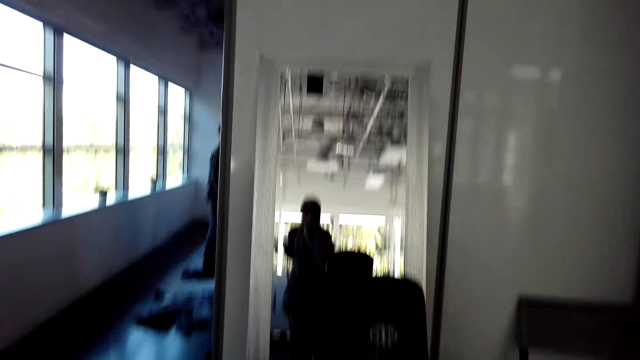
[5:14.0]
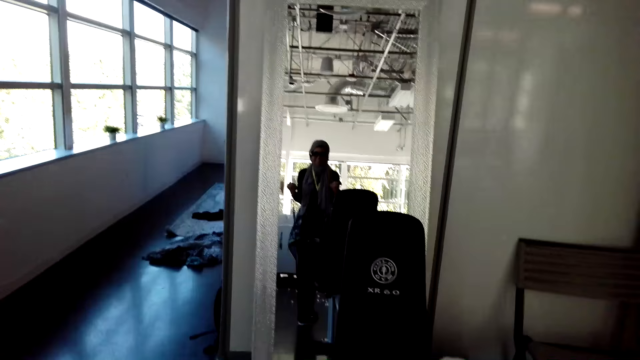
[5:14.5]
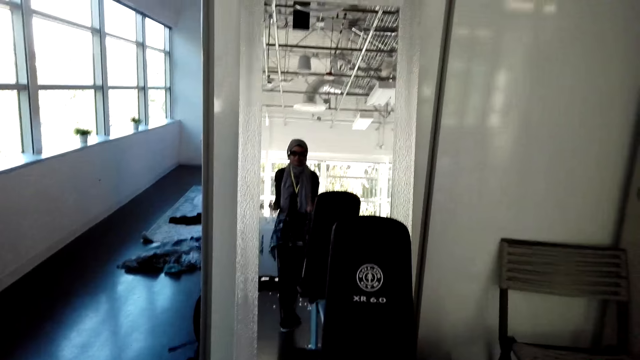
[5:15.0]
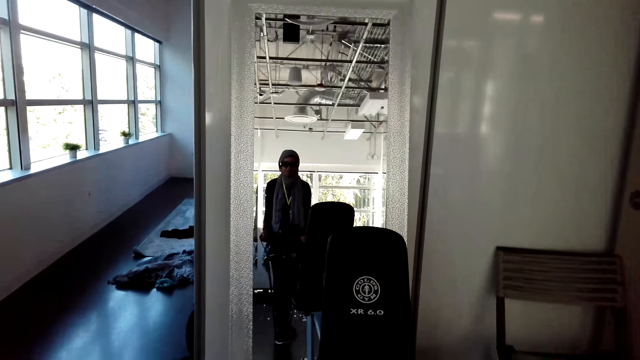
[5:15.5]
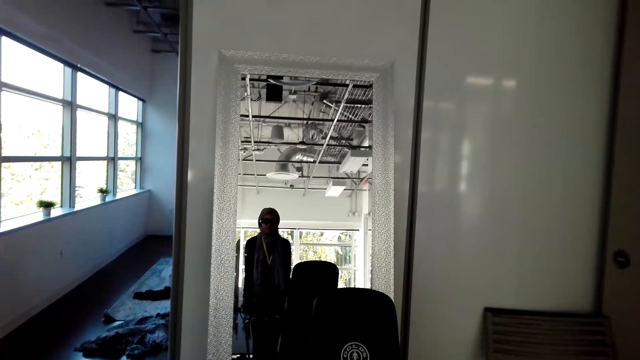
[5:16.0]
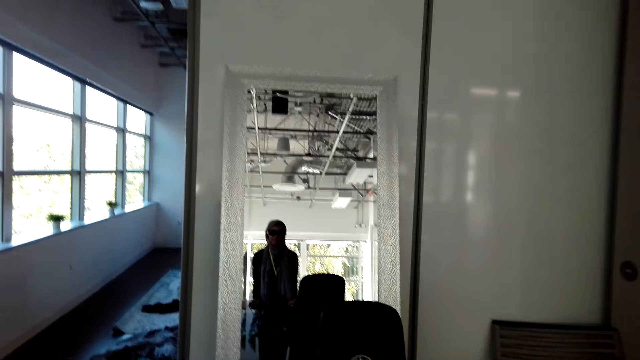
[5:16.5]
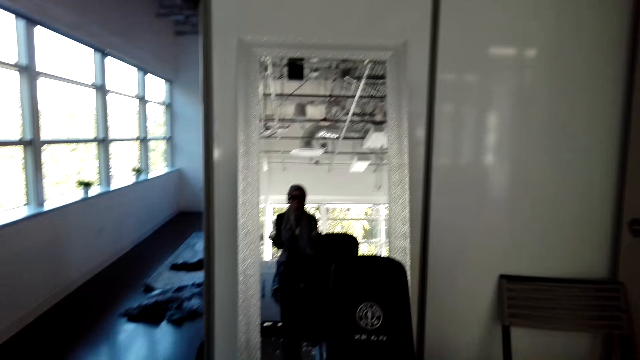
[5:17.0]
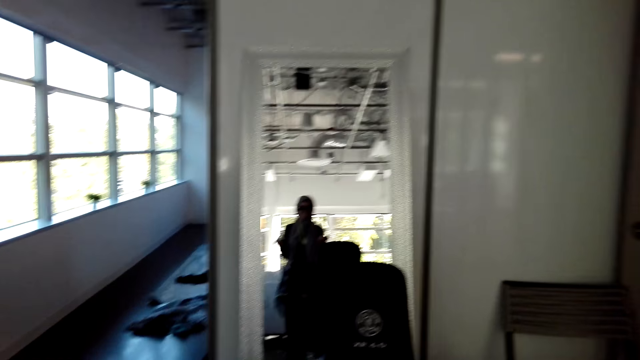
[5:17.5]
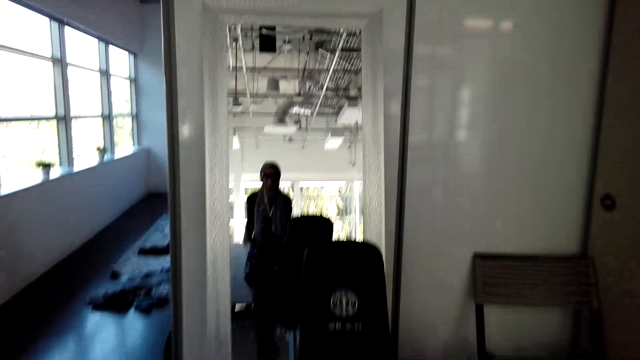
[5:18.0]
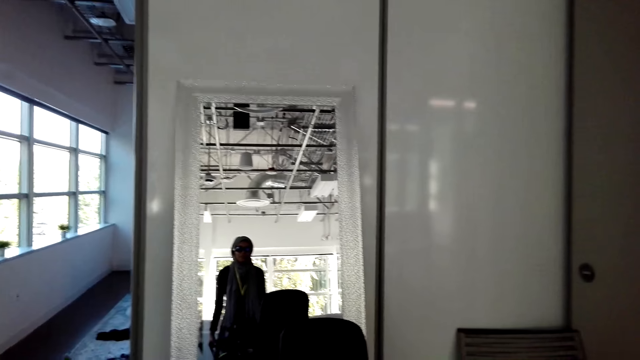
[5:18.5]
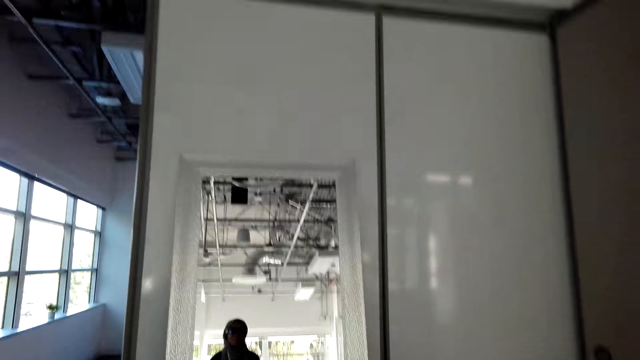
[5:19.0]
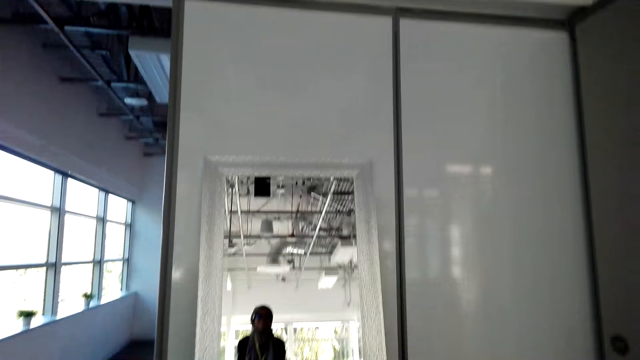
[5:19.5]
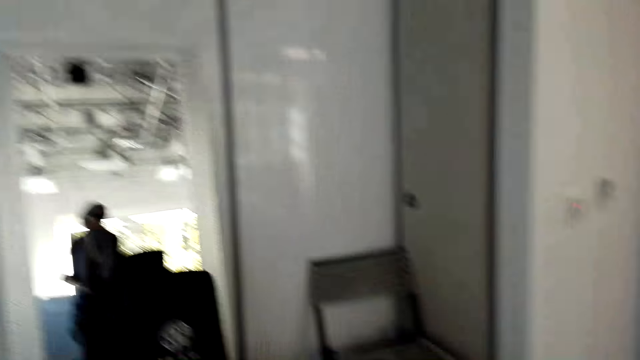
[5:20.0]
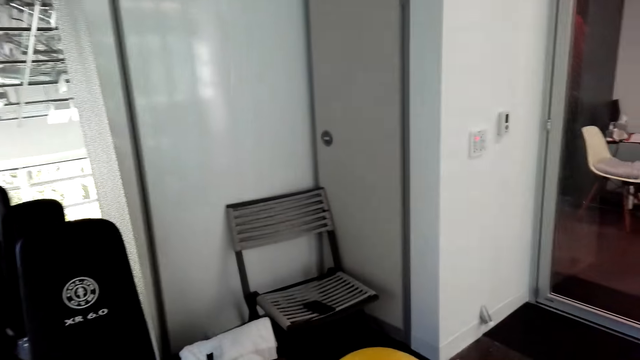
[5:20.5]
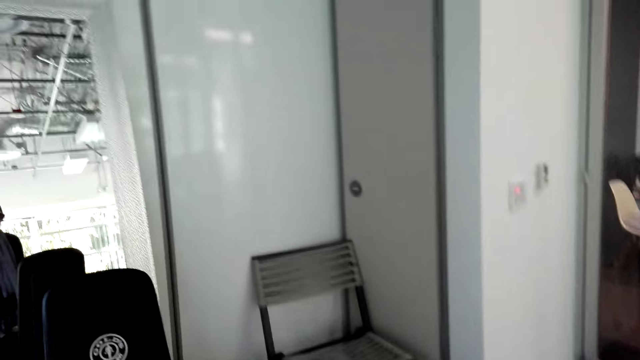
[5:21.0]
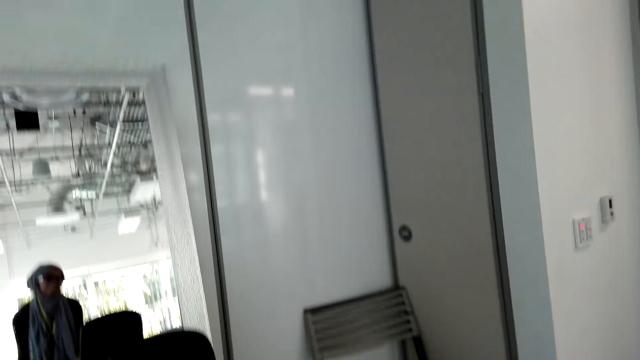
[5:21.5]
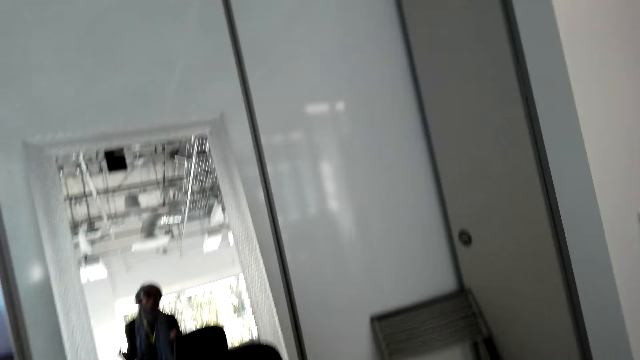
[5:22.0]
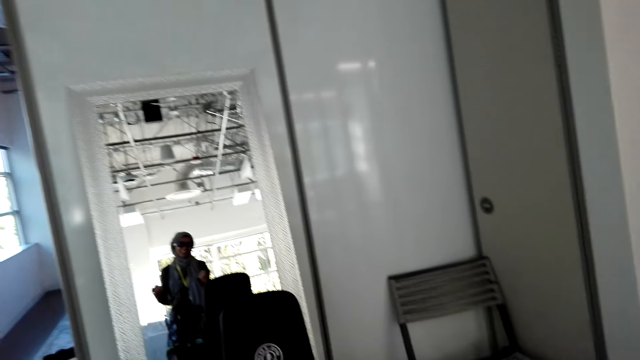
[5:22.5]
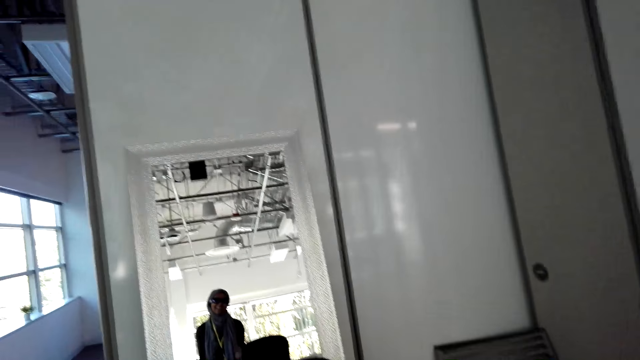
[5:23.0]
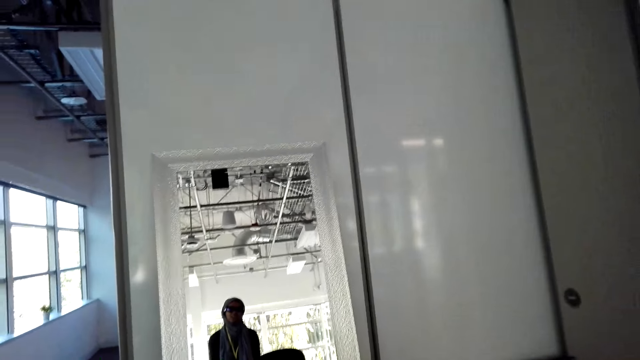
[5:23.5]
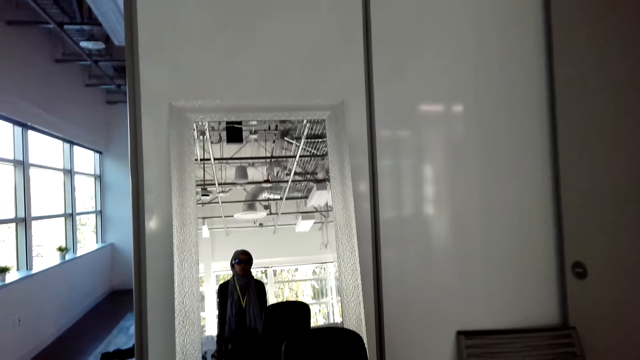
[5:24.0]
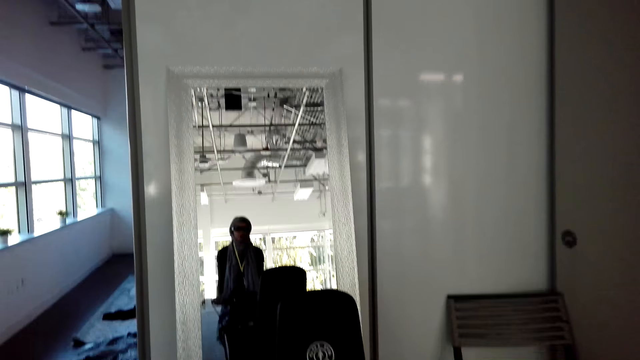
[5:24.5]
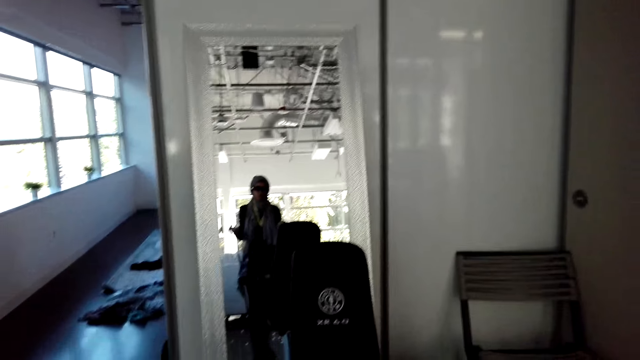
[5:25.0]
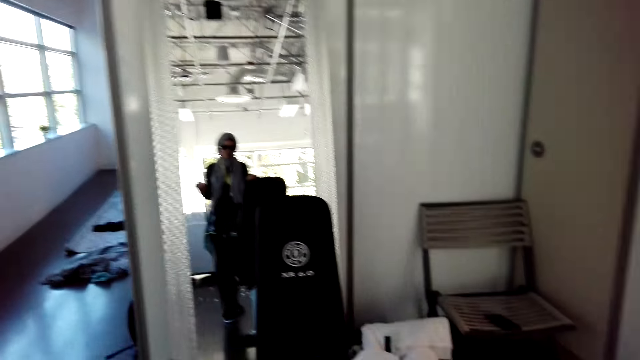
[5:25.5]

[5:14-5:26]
The camera wearer exercises using a pull rope.

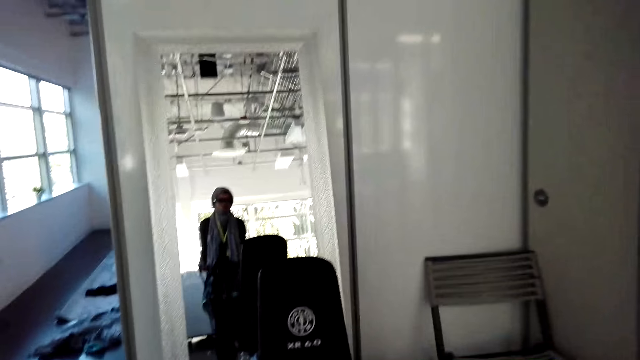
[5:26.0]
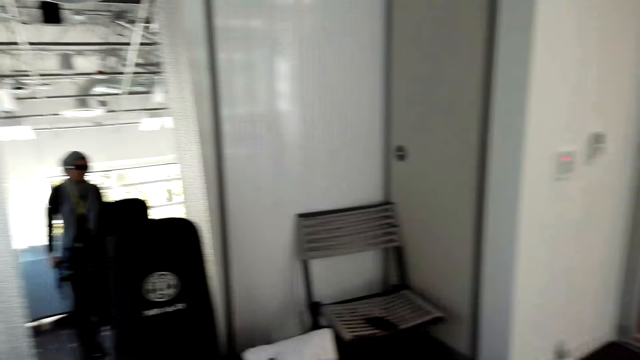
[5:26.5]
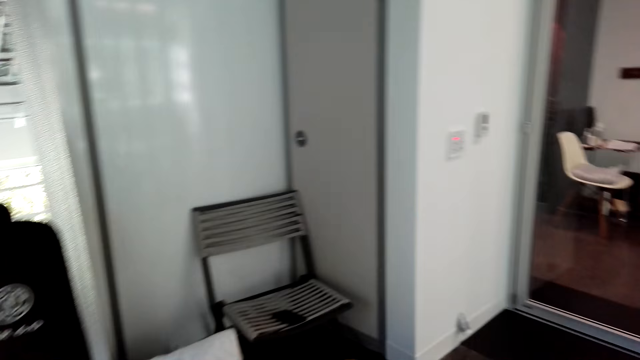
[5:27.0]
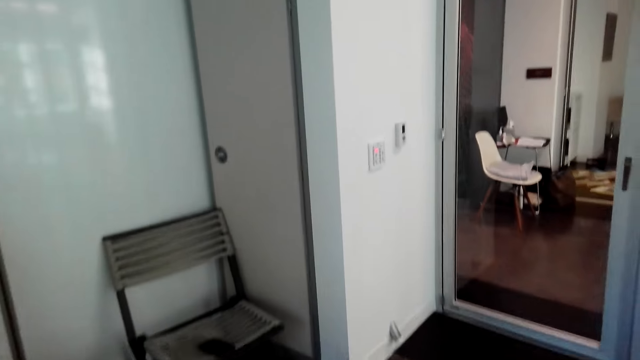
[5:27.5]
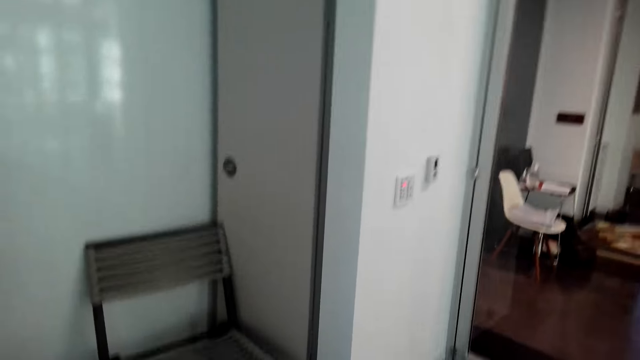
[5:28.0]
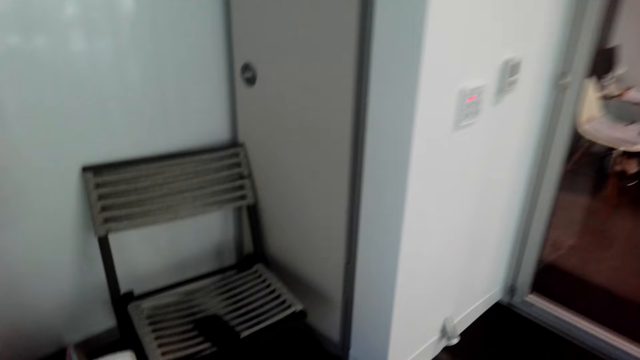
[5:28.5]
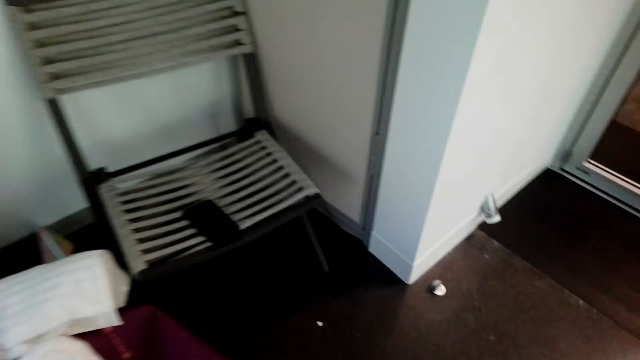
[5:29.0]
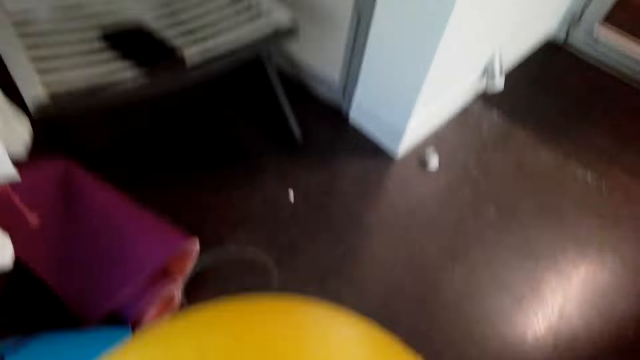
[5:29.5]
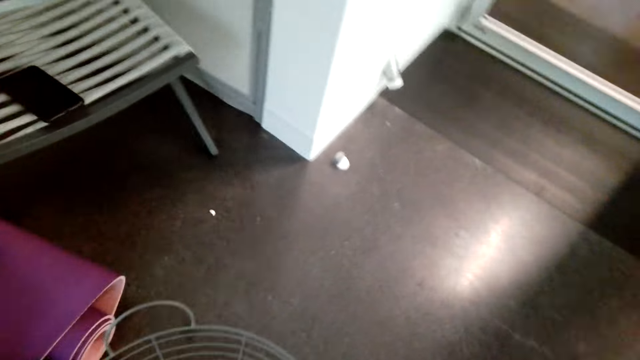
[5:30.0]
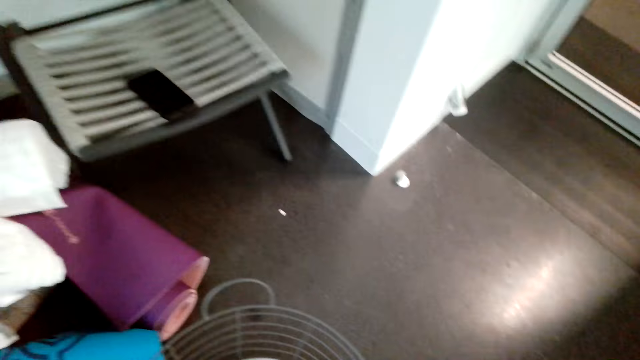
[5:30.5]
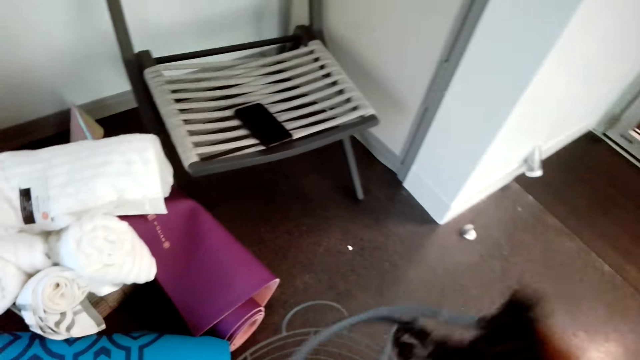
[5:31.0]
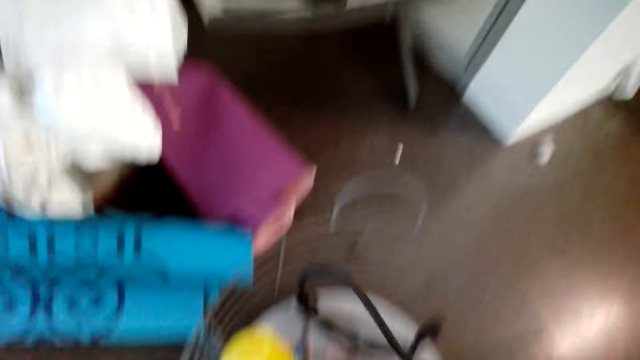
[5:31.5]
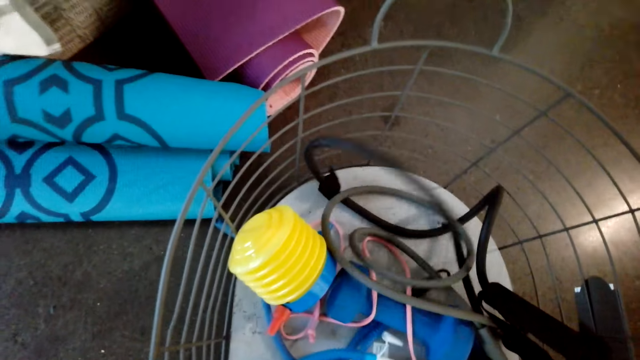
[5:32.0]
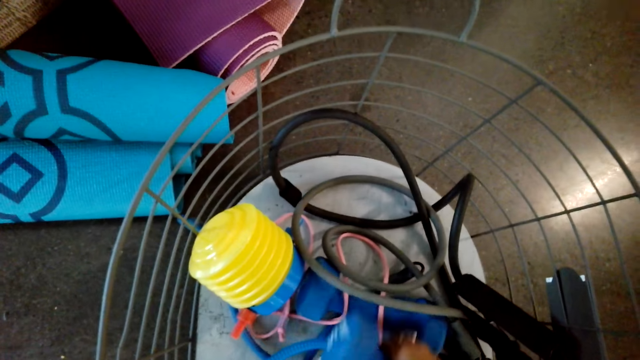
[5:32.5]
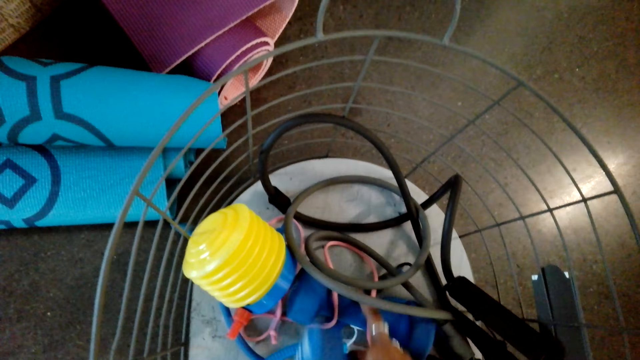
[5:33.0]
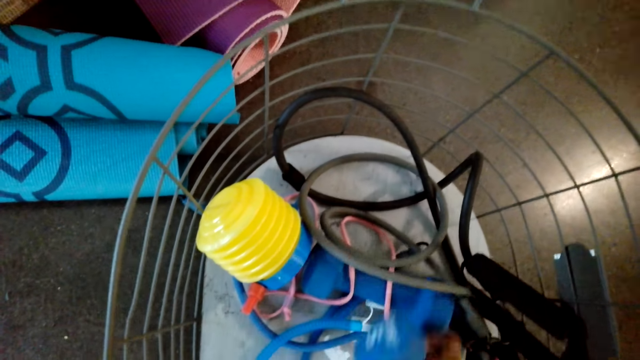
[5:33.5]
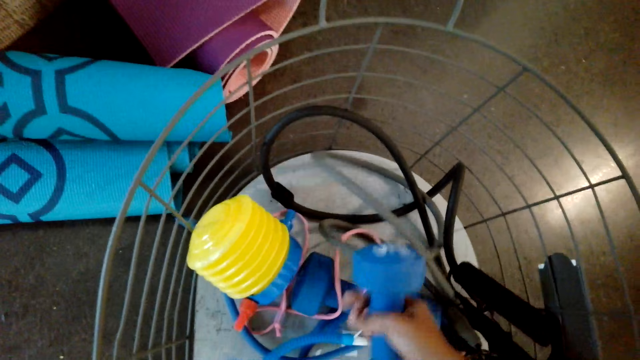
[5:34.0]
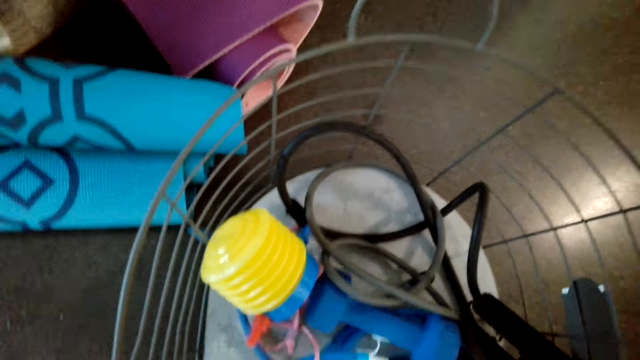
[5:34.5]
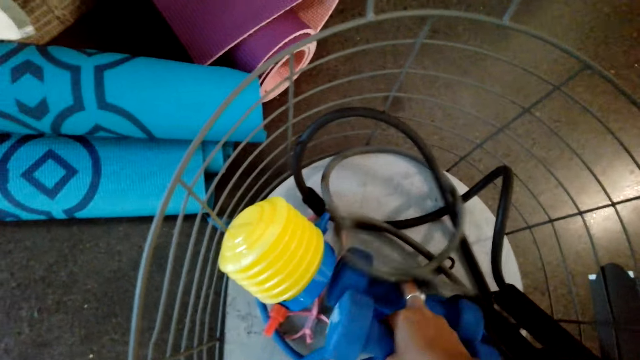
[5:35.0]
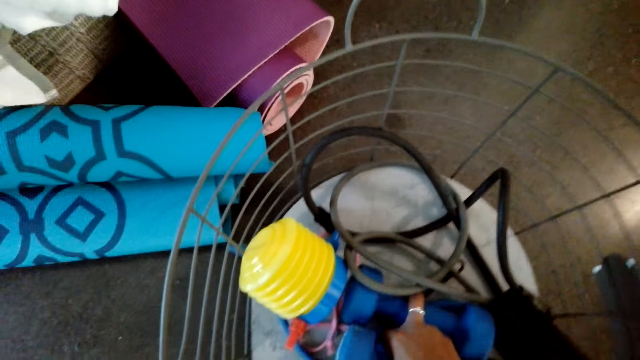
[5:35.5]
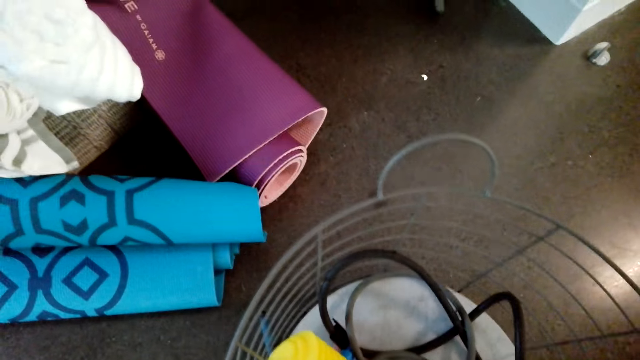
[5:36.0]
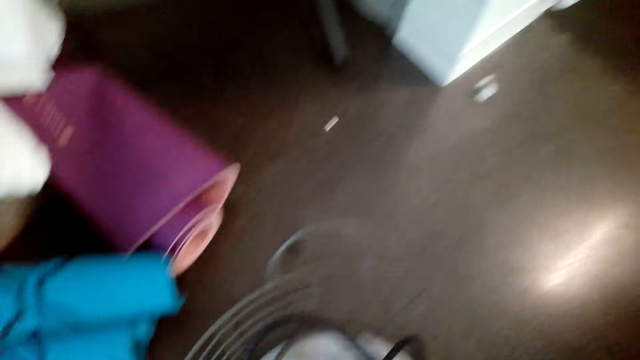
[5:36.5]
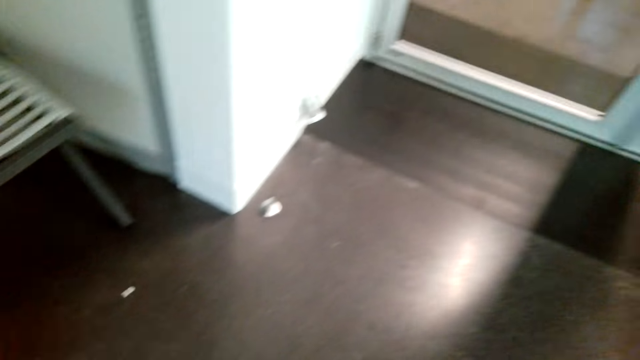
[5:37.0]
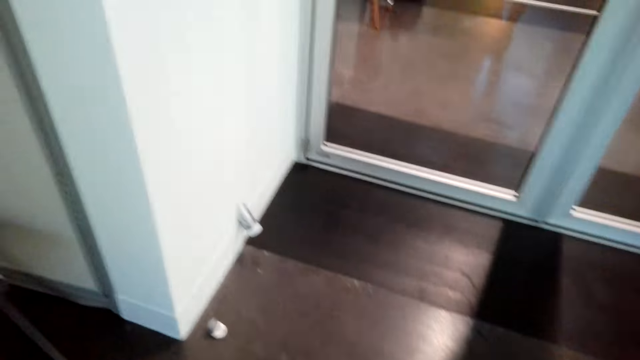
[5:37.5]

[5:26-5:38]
The camera wearer puts the pull rope in a bucket. They pick the dumbbells.
